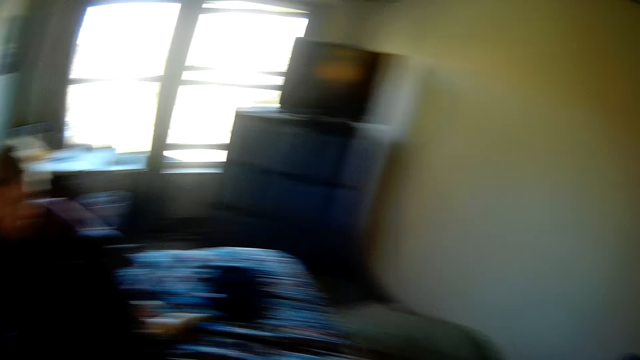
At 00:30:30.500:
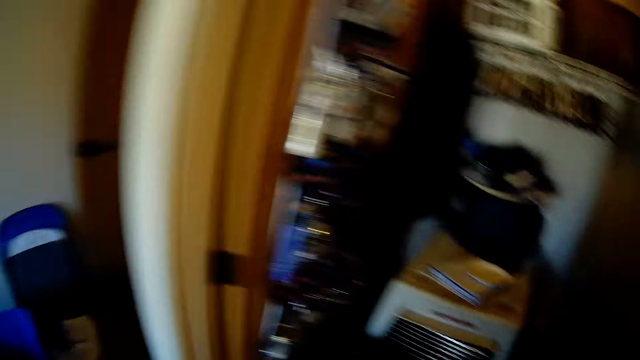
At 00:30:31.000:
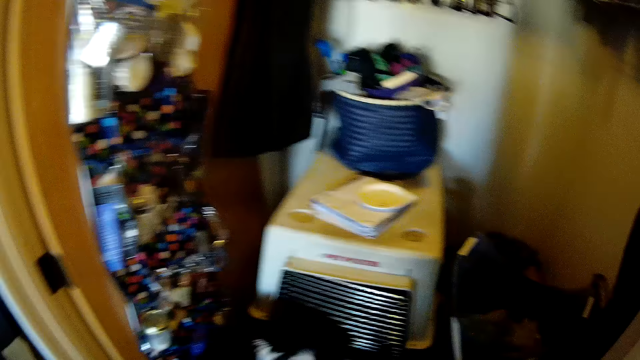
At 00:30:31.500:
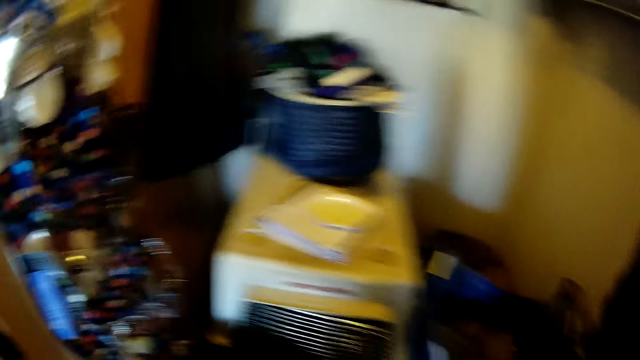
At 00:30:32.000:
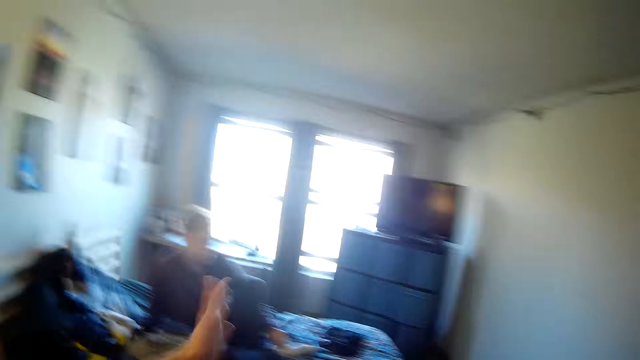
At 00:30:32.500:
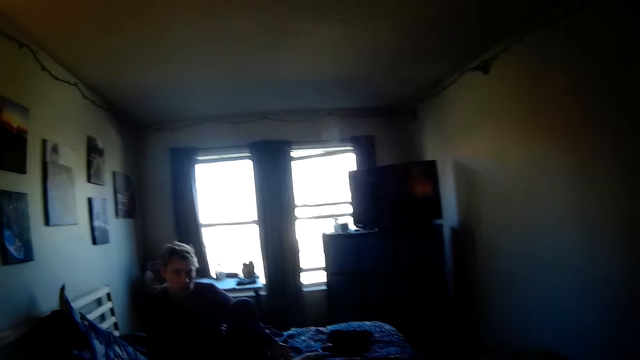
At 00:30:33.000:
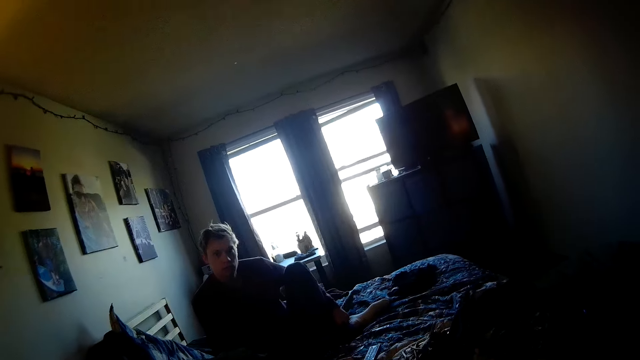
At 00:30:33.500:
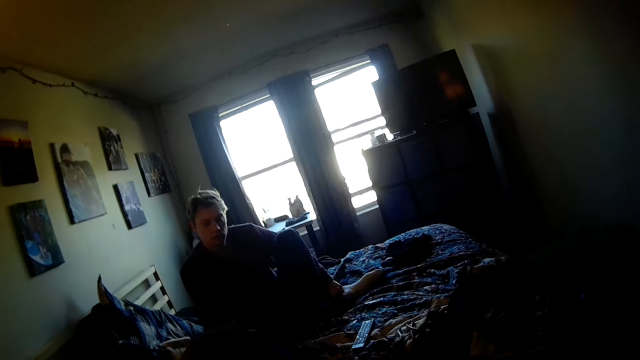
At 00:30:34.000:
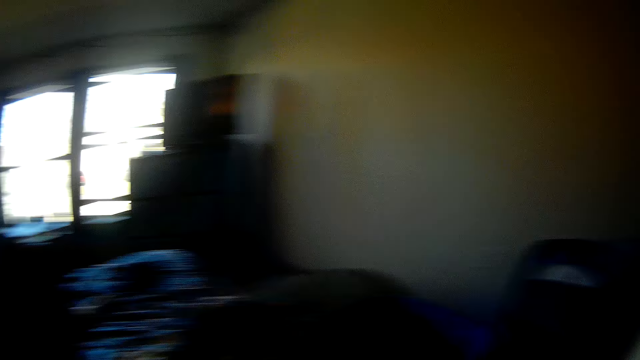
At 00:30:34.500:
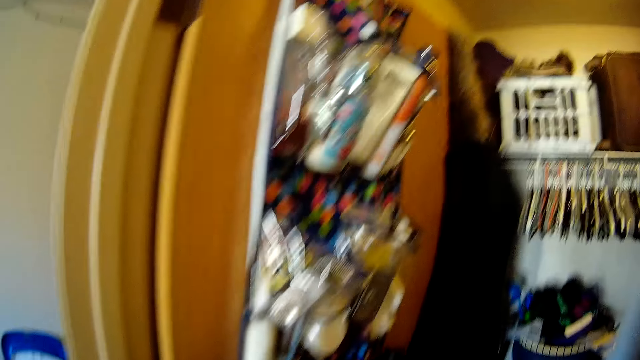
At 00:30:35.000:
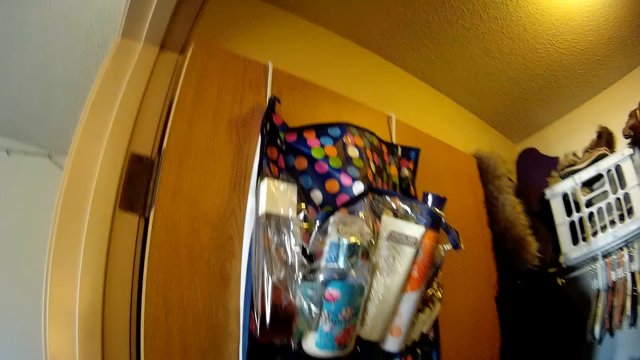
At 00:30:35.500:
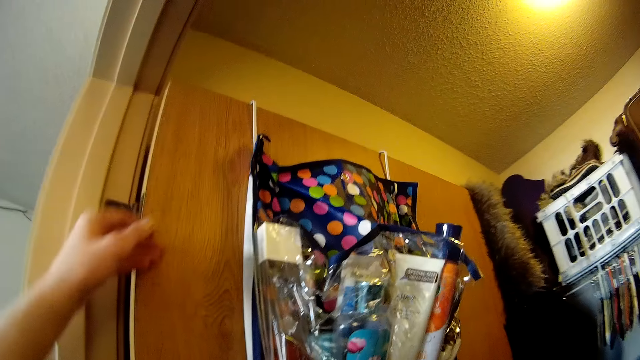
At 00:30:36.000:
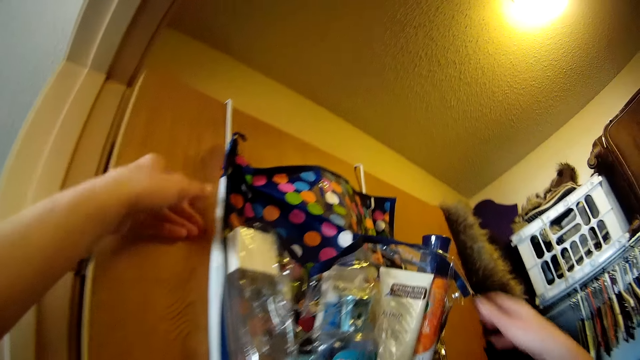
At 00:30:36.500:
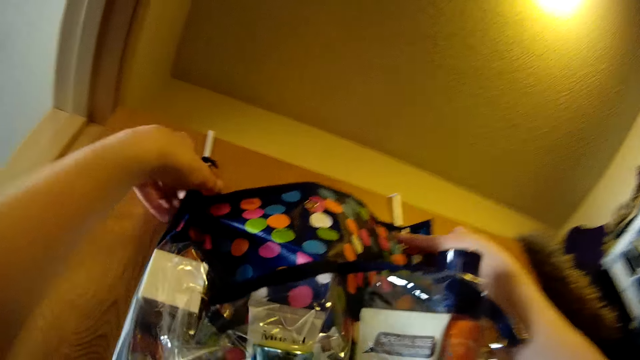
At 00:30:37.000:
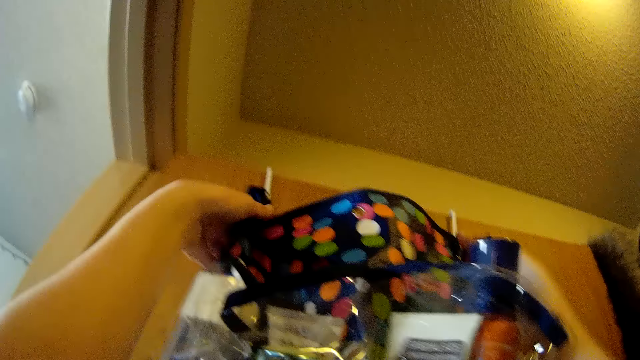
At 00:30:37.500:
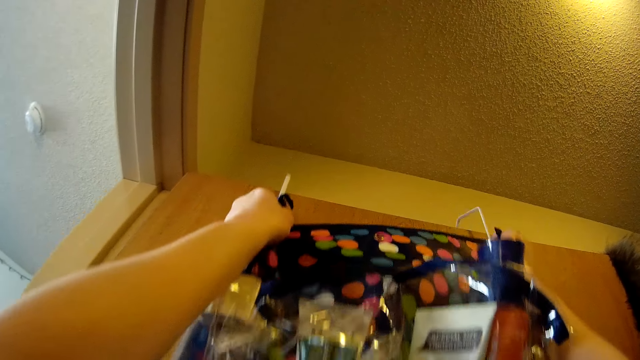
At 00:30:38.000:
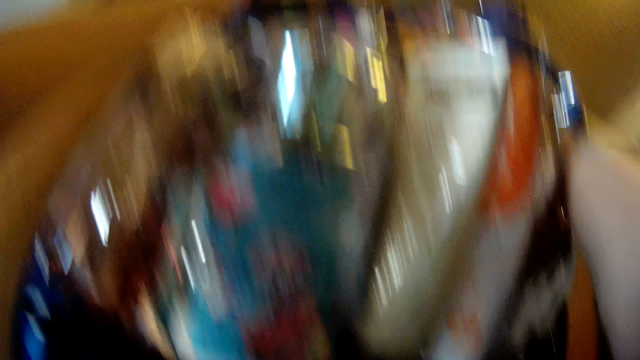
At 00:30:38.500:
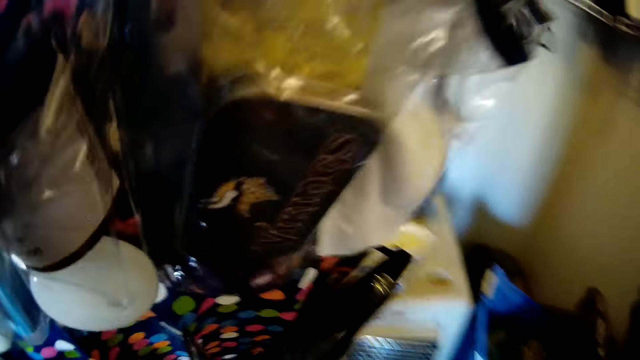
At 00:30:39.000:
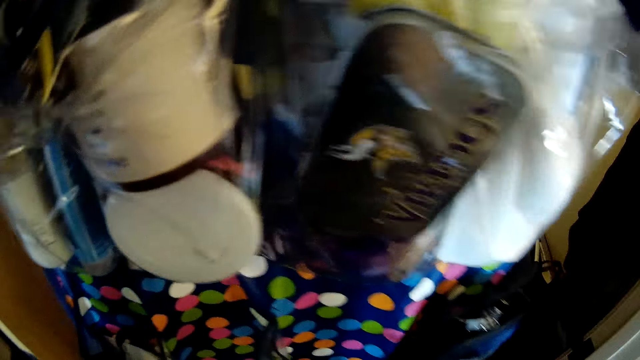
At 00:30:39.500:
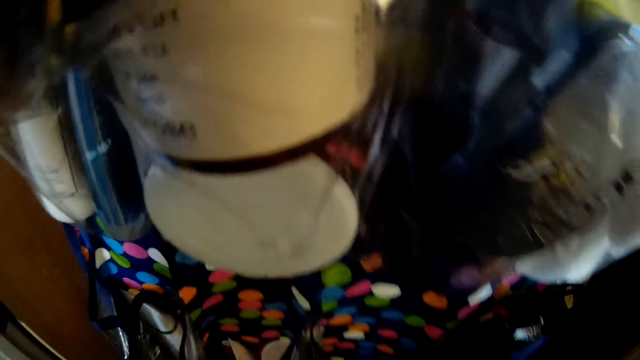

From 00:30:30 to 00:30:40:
The camera wearer looks around the house. They turn around. They throw something to a man. The man sits on the bed. The camera wearer looks at the man. They look around the house. They turn back. They remove a cosmetics holder from a wall.

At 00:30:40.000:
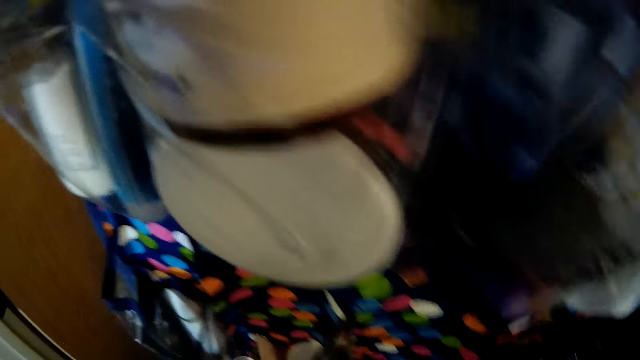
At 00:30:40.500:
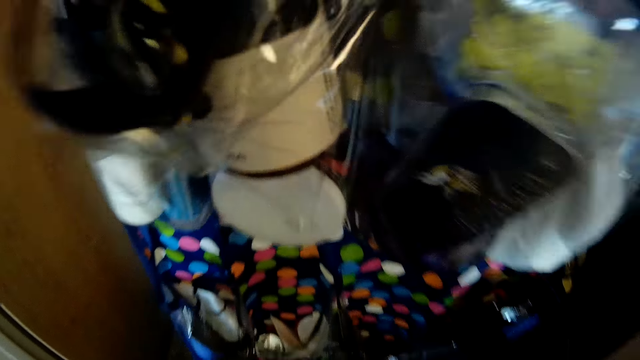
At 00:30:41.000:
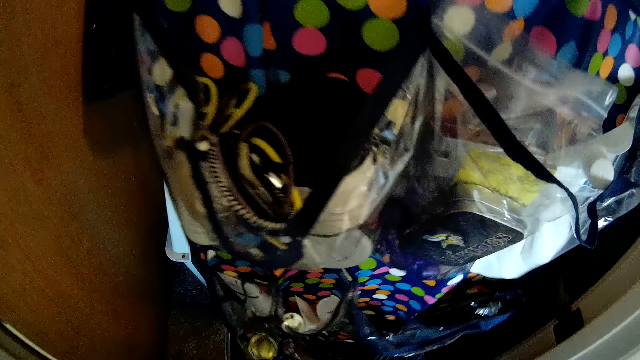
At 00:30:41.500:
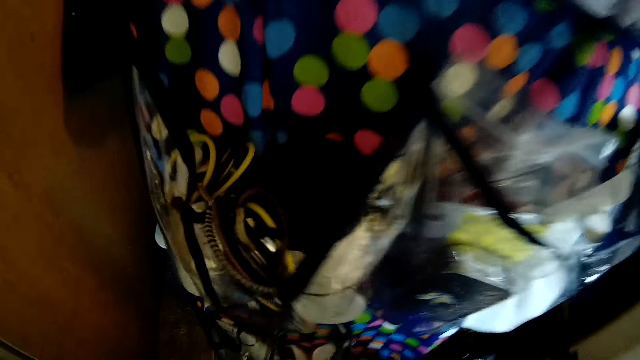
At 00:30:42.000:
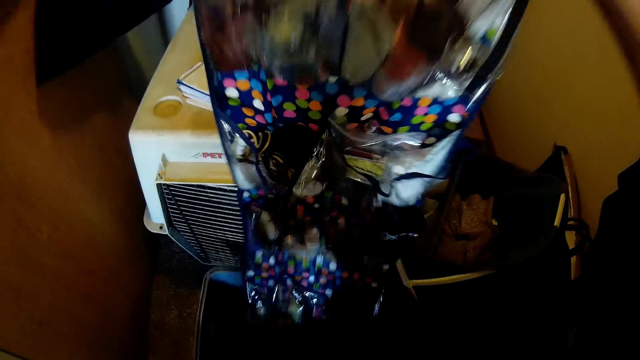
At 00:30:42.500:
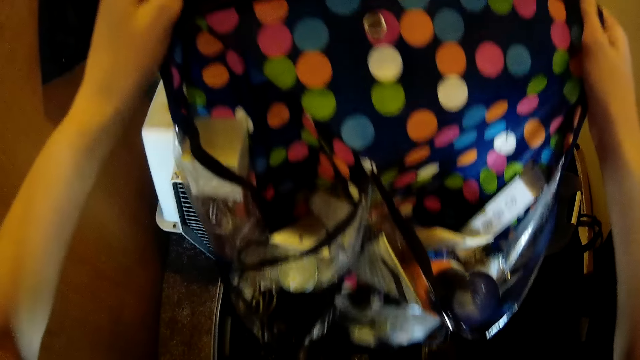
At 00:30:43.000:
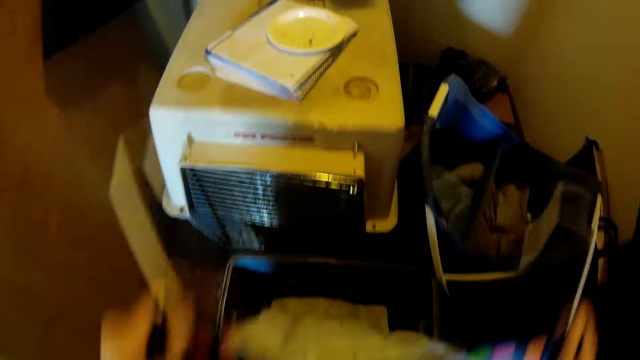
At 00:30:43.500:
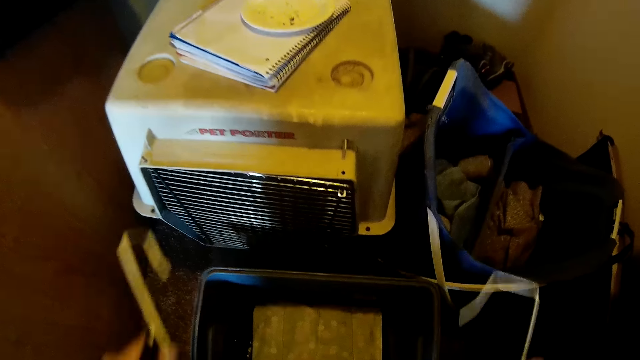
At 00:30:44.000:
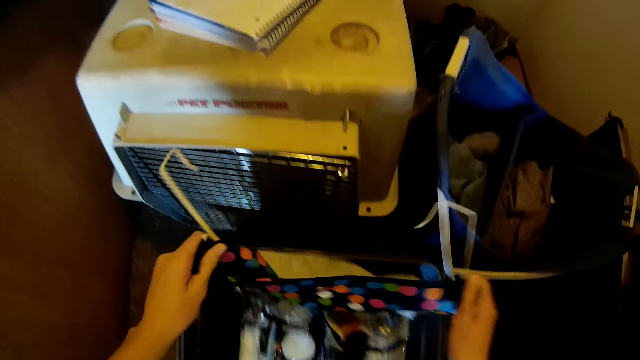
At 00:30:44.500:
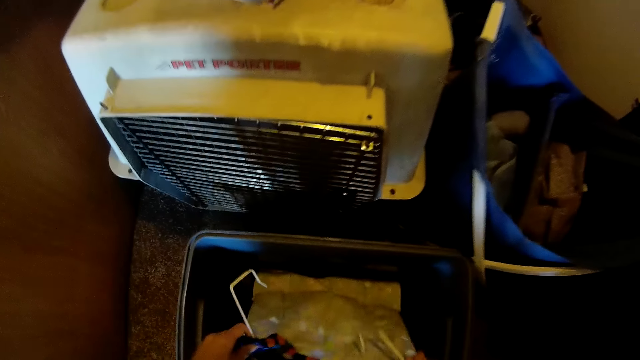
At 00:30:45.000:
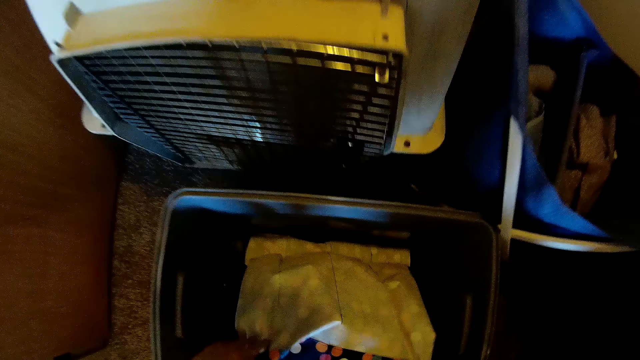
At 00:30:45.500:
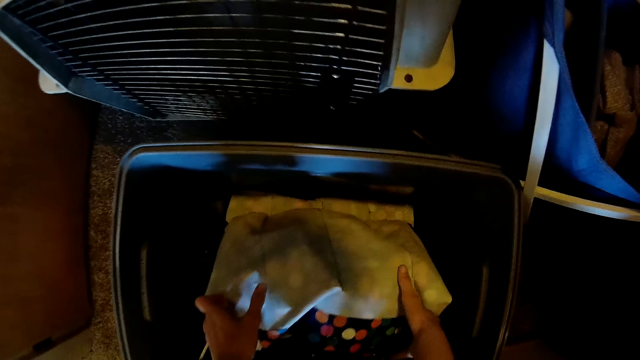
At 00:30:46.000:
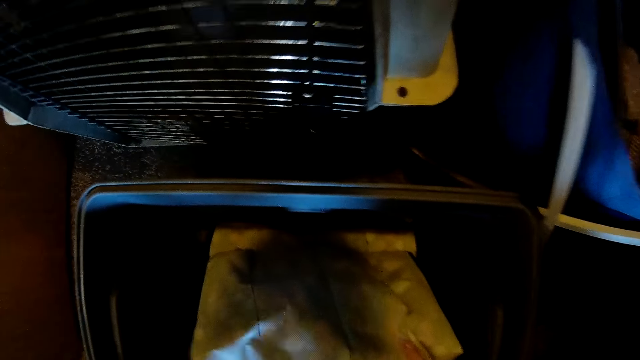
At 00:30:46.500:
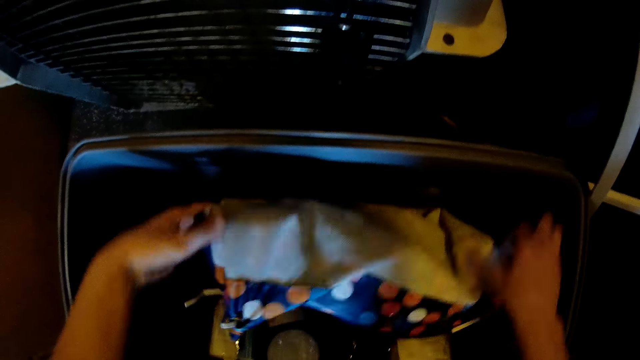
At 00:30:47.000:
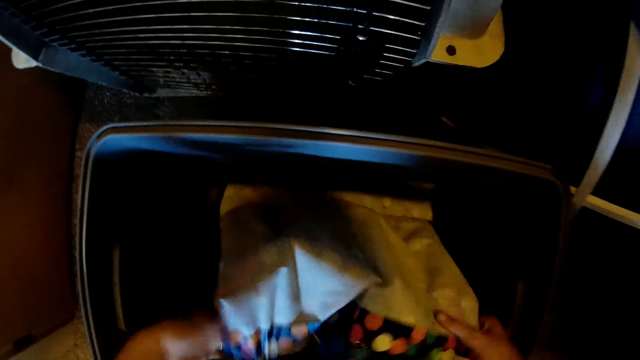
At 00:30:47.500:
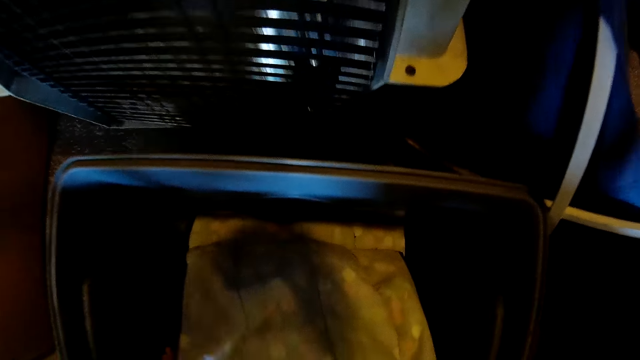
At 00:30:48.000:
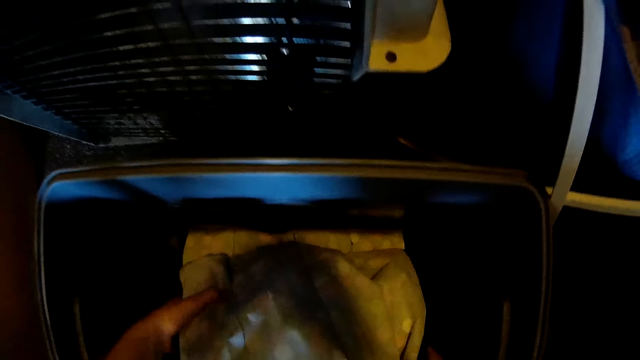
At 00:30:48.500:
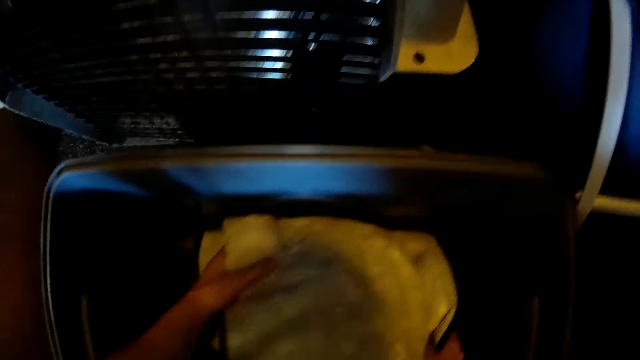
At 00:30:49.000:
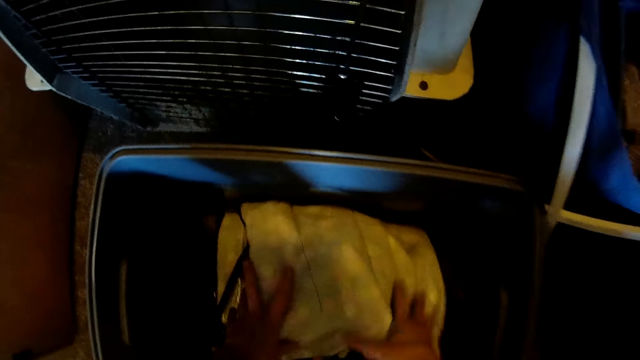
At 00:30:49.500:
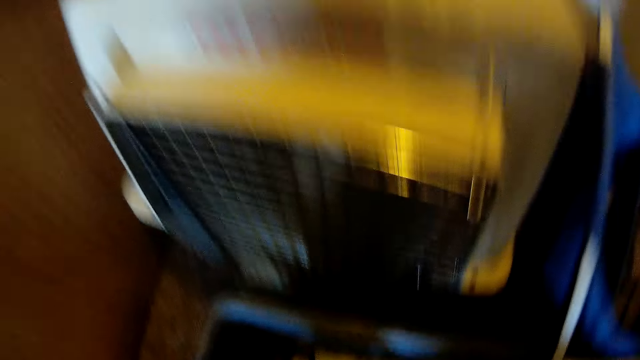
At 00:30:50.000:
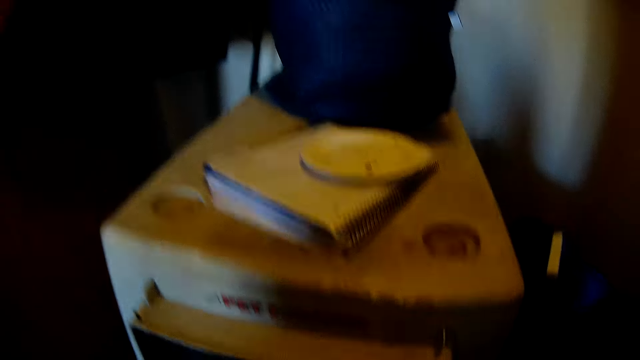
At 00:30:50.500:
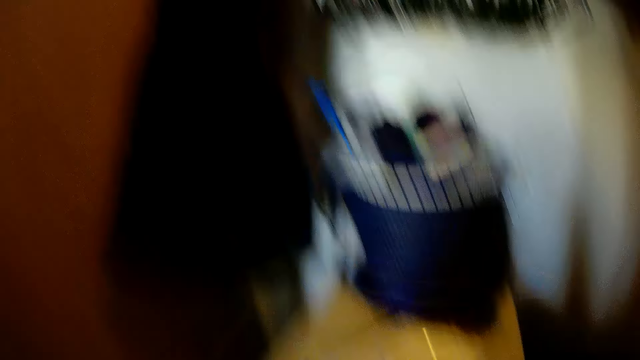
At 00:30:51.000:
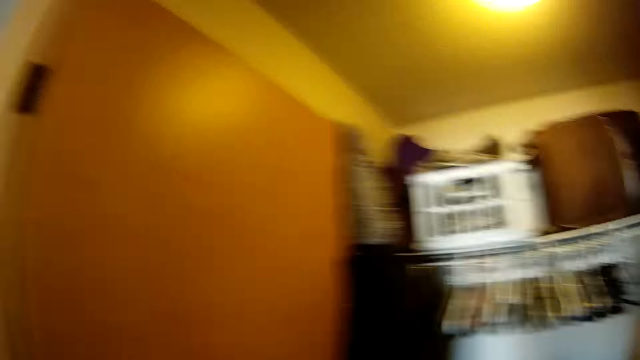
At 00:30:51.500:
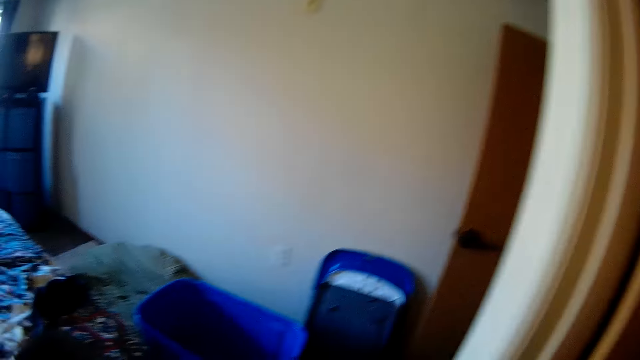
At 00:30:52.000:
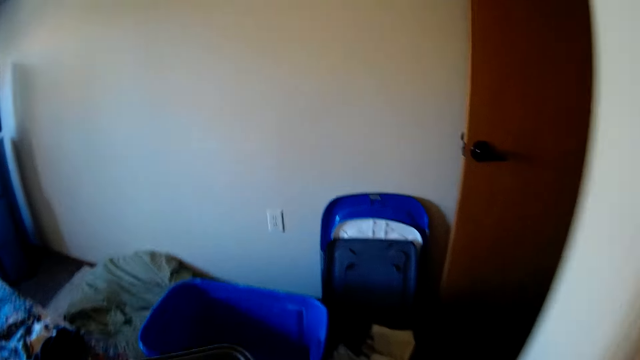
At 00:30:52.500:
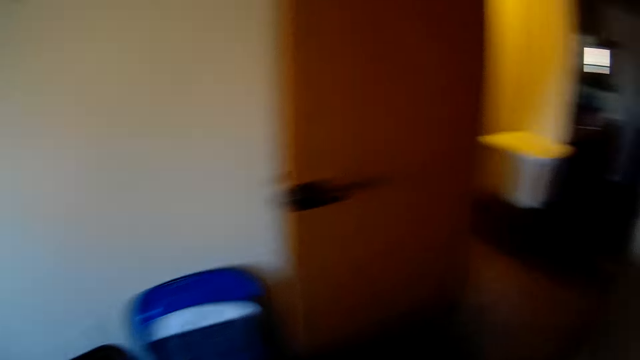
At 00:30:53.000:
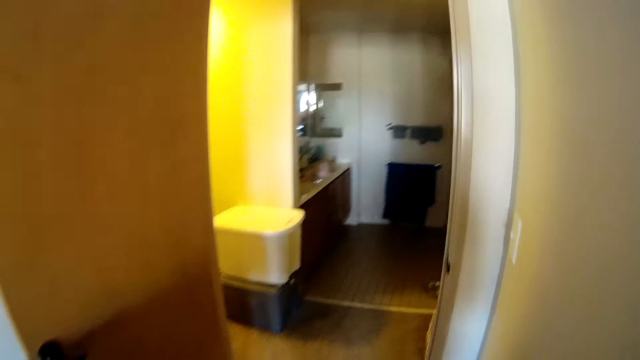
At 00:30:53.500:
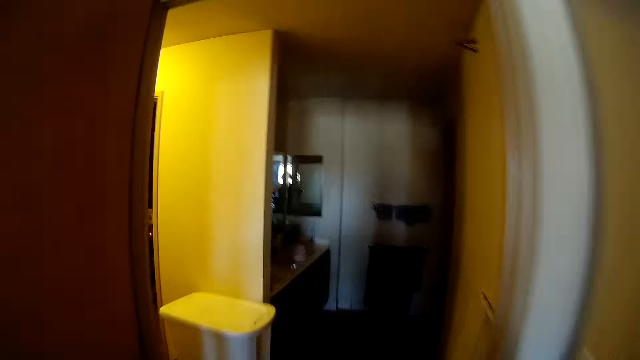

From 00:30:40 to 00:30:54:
The camera wearer puts the cosmetics holder into a clothes or storage bucket. They bend down. They place something in the storage bucket. They adjust the cosmetics holder in the bucket. They press something in the storage bucket. They stand up. They look around the house. They carry the bucket of clothes to the dressing room. They walk around the house.
